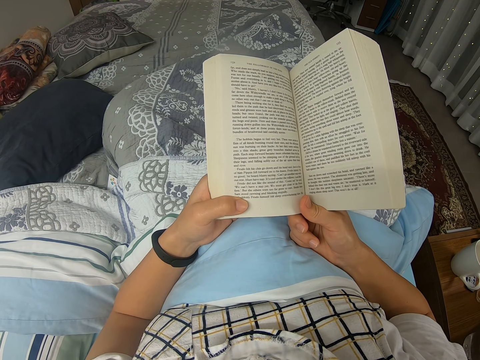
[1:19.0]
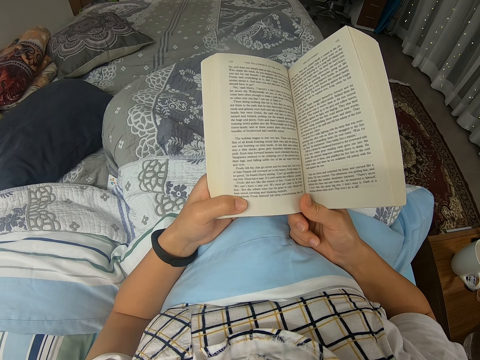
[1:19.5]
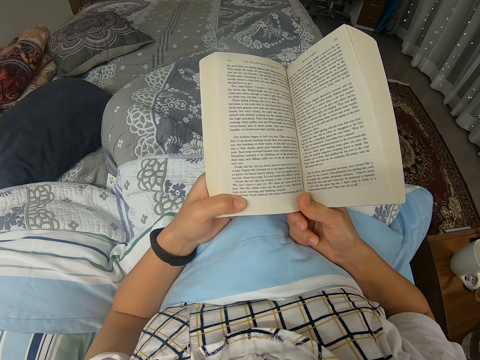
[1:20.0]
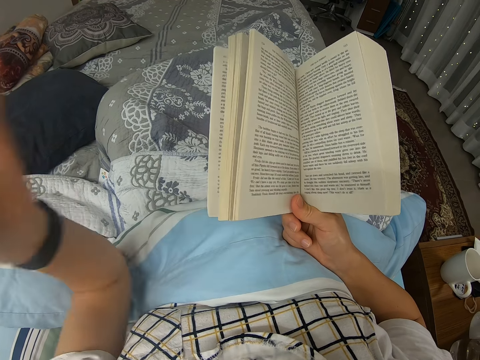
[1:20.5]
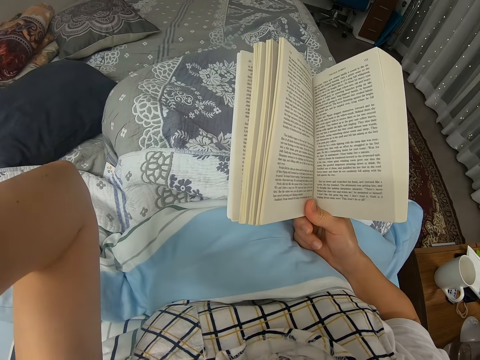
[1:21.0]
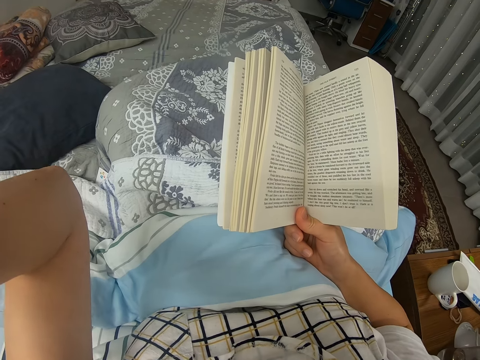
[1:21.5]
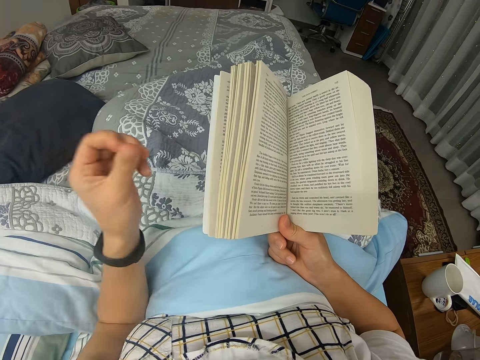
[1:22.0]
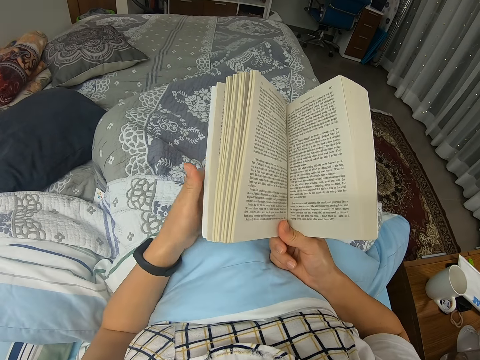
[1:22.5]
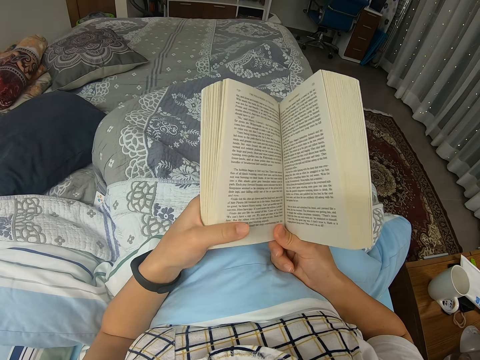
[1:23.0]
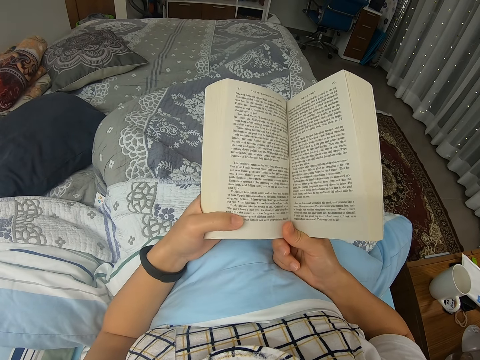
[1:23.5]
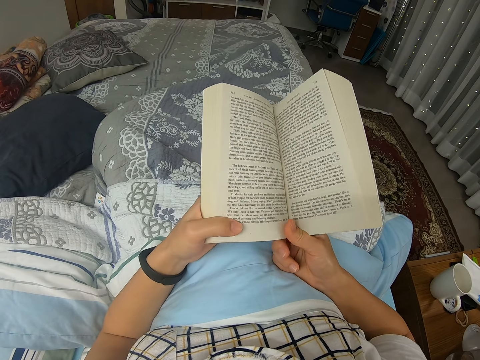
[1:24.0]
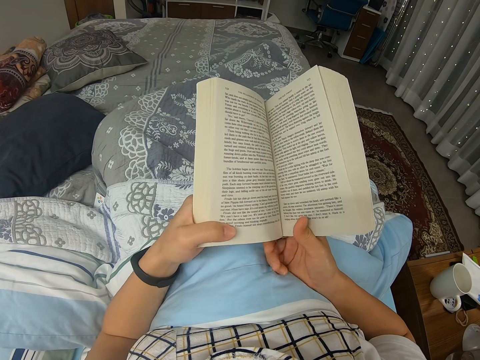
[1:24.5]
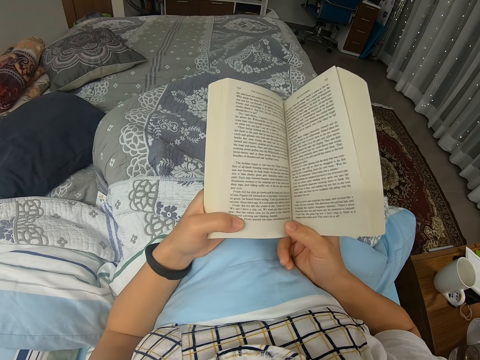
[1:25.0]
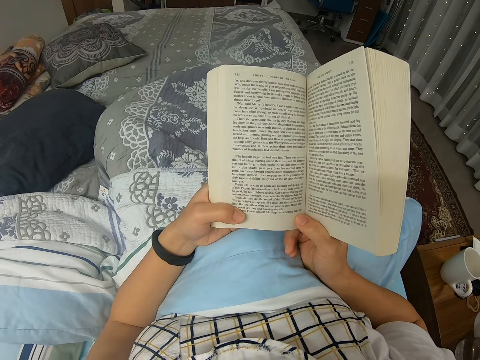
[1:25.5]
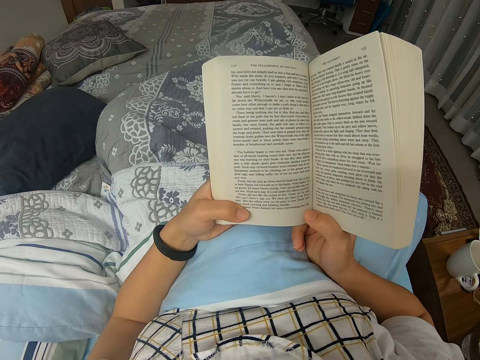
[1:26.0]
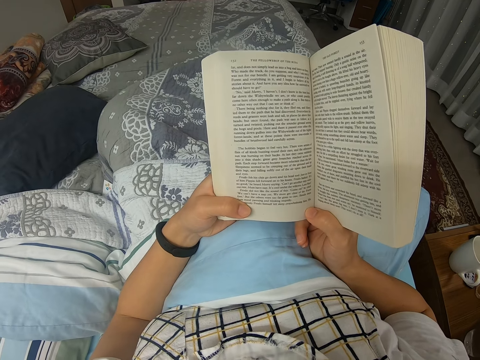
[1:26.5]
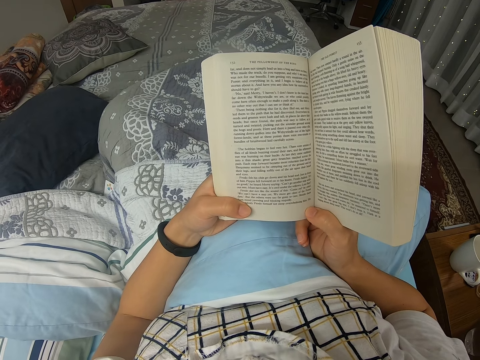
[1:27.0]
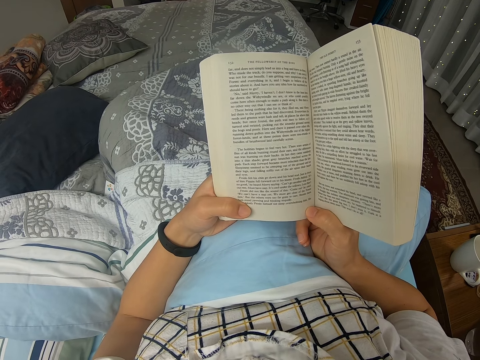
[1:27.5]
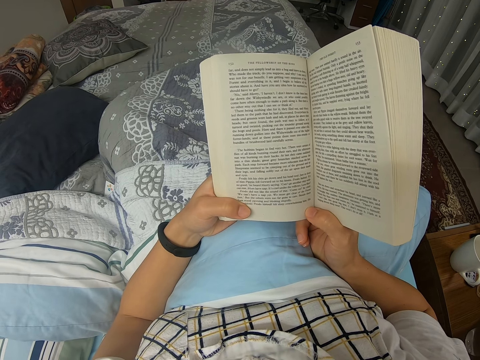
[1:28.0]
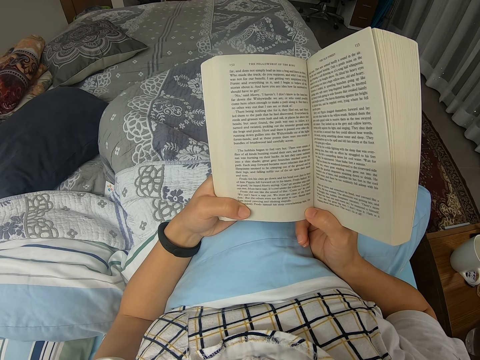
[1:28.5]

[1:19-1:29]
The camera wearer scratches his face. He lifts his hand. He reads a novel.

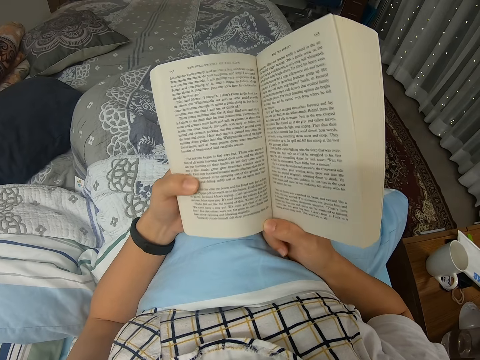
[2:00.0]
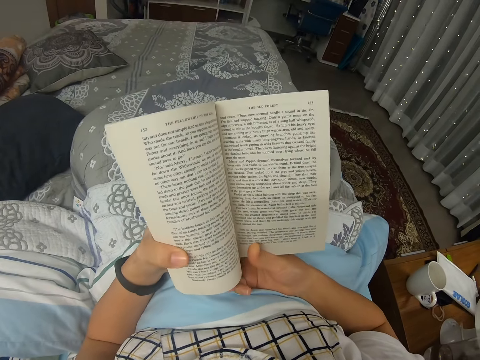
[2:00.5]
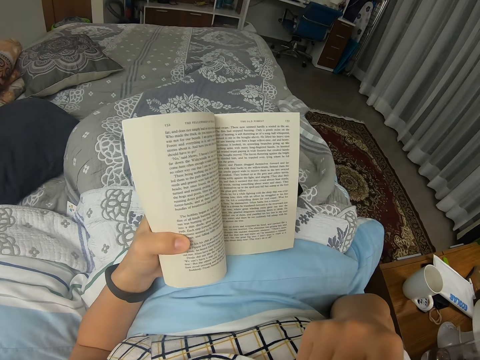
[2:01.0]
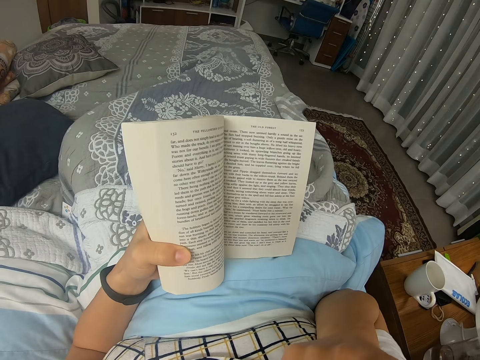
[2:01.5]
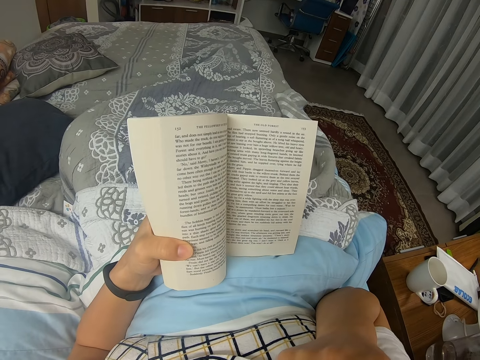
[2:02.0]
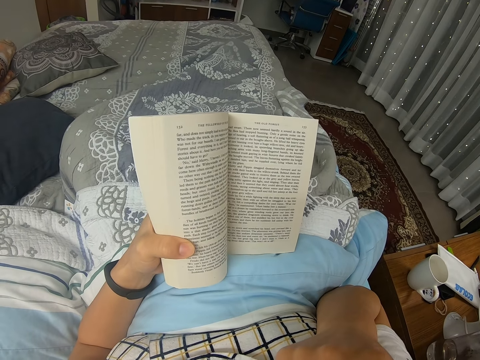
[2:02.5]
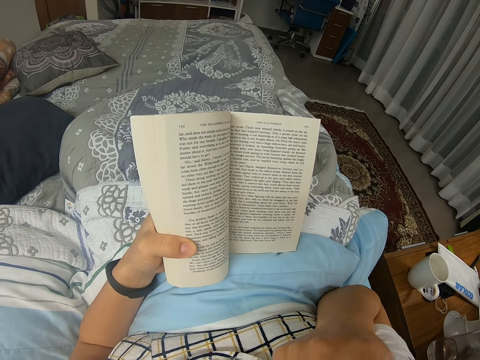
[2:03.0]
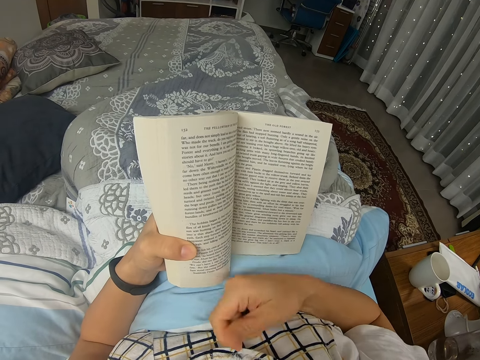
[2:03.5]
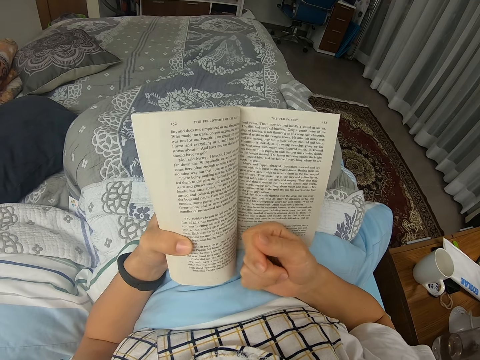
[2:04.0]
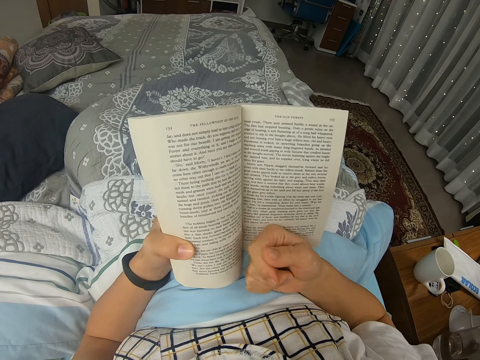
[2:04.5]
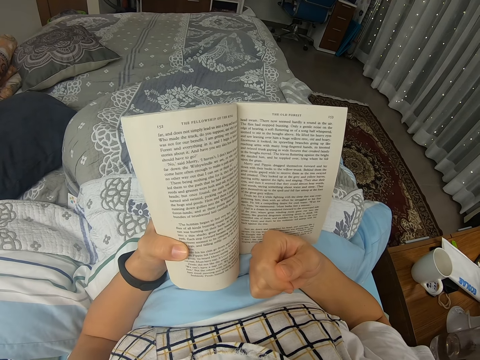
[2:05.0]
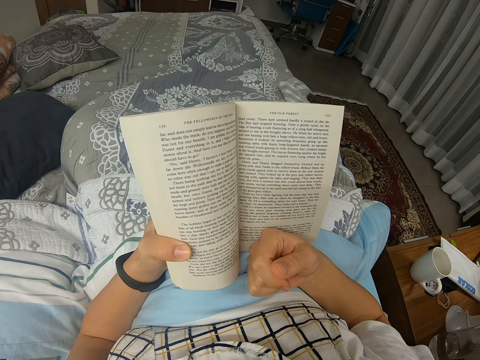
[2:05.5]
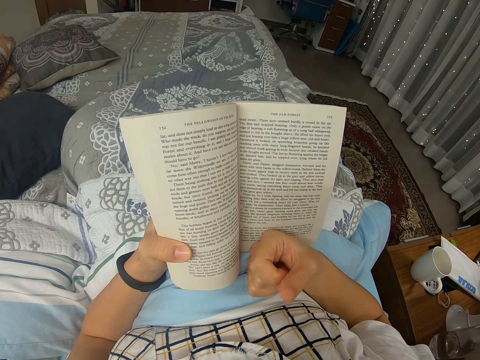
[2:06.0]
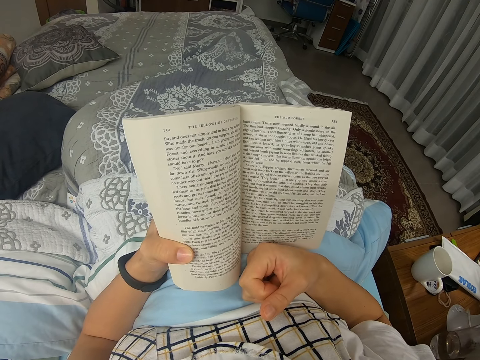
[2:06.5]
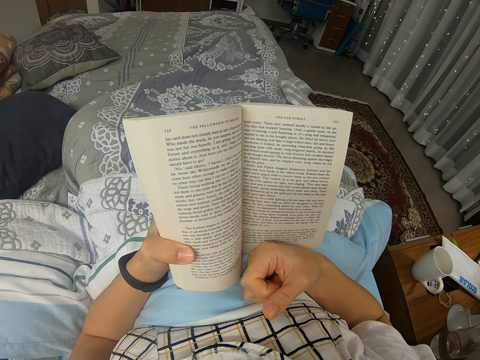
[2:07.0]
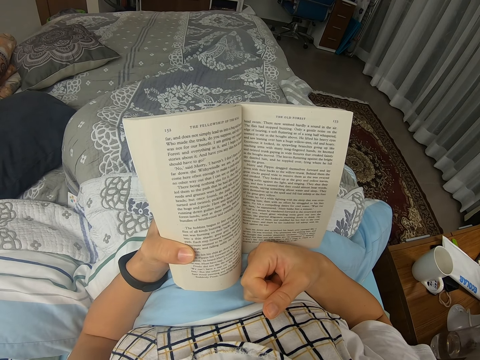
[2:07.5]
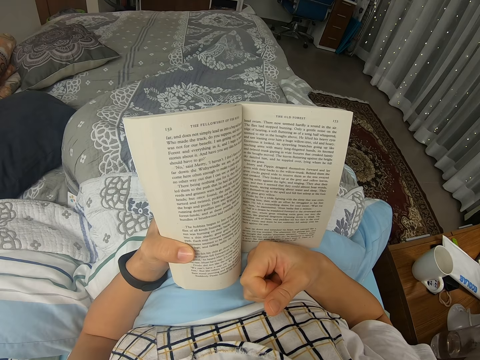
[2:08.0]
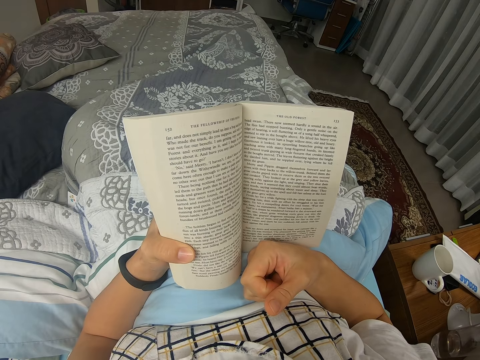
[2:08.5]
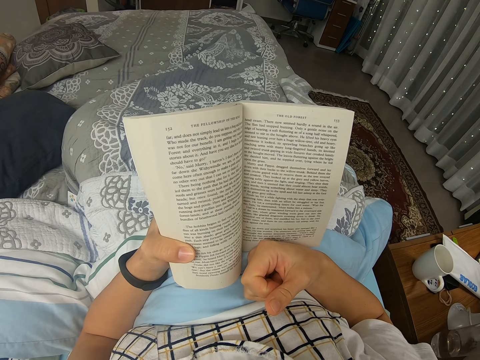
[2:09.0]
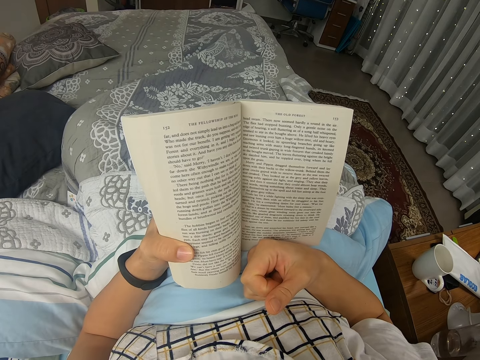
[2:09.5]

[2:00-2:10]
The camera wearer holds their face. They read a novel.

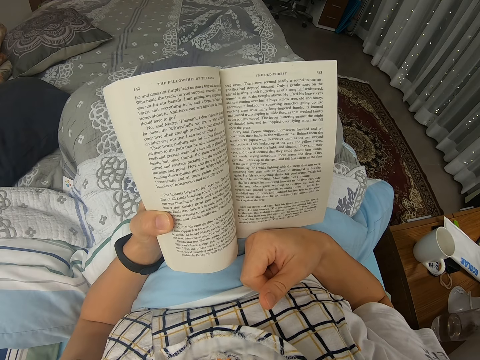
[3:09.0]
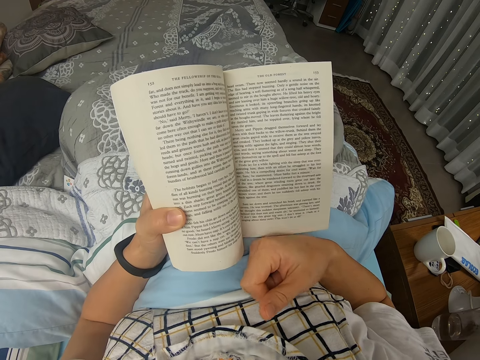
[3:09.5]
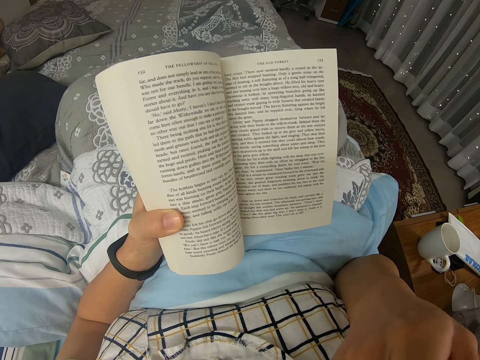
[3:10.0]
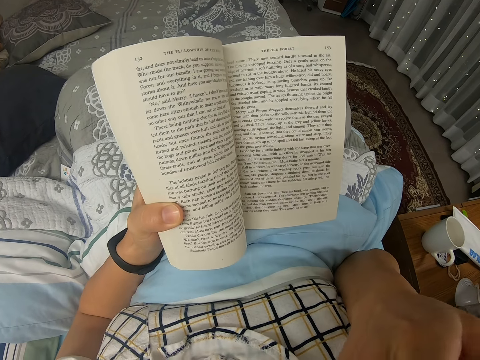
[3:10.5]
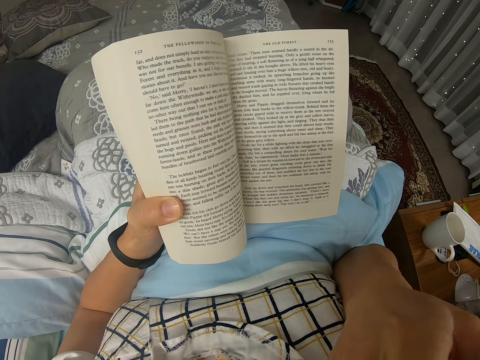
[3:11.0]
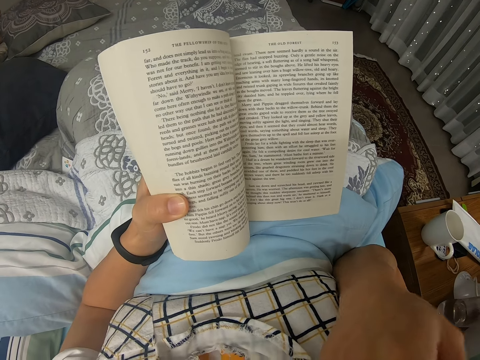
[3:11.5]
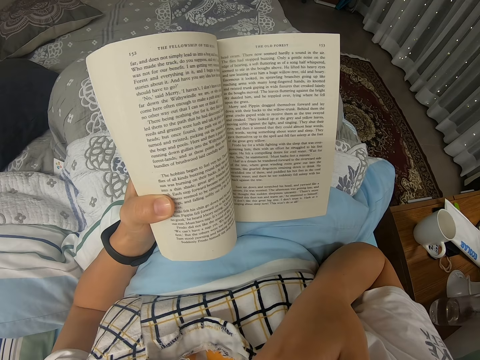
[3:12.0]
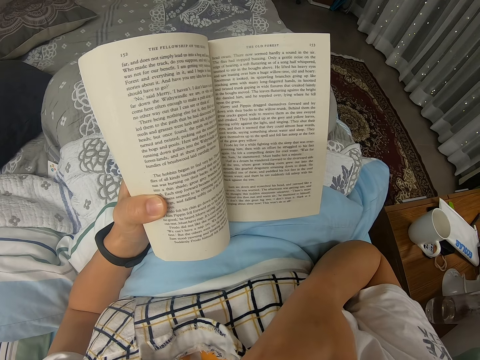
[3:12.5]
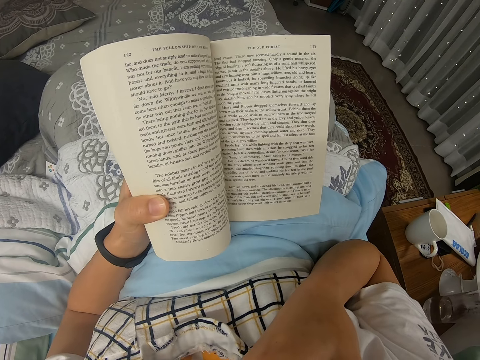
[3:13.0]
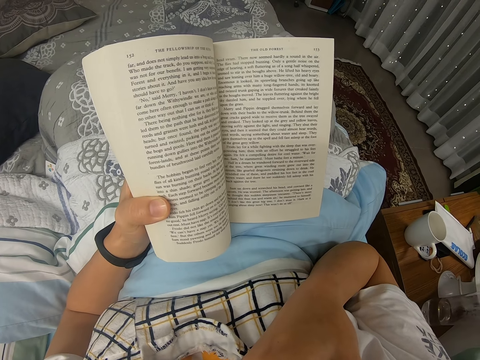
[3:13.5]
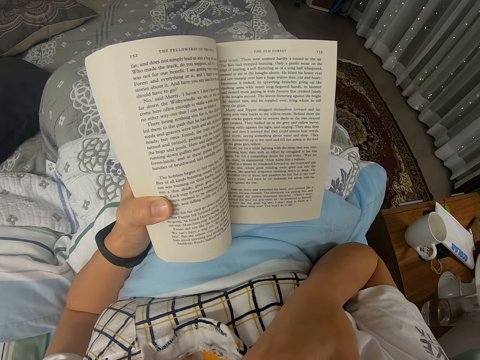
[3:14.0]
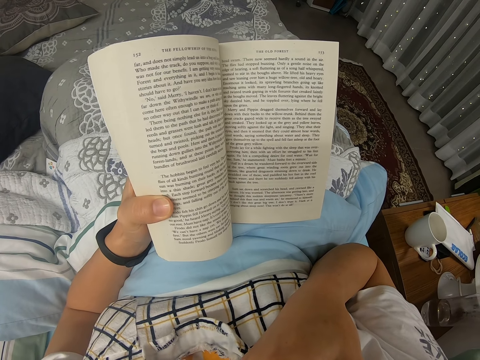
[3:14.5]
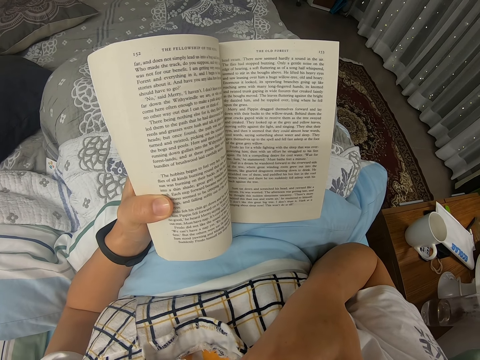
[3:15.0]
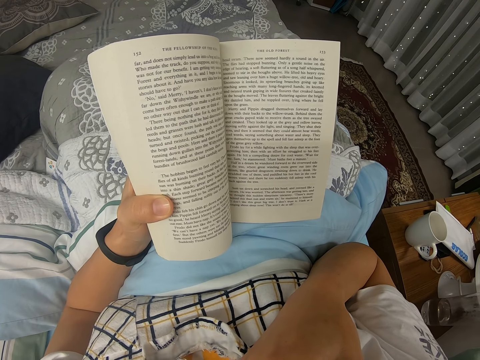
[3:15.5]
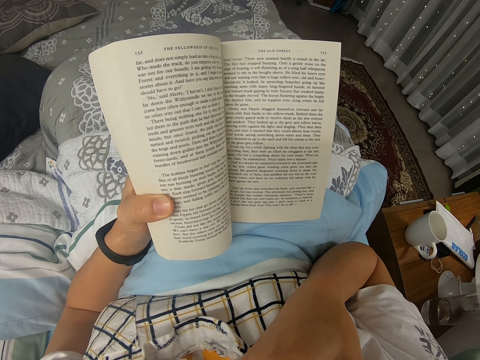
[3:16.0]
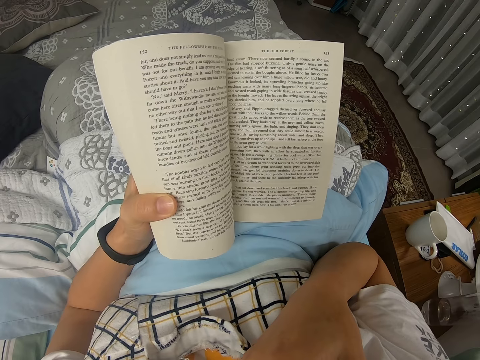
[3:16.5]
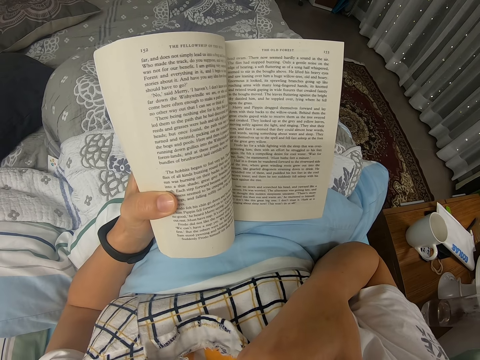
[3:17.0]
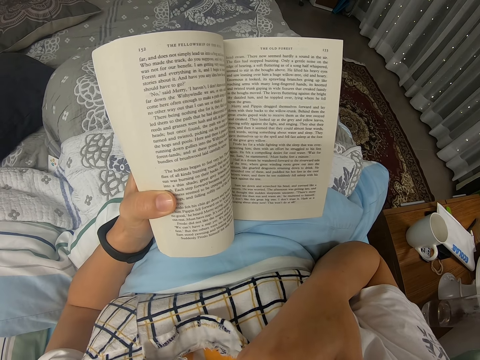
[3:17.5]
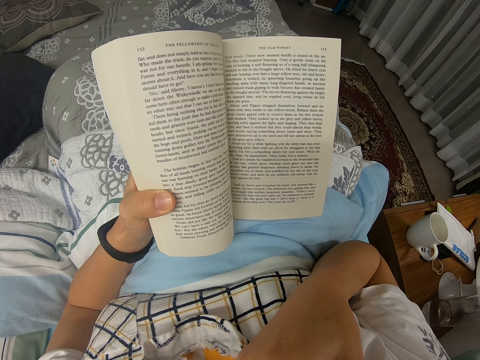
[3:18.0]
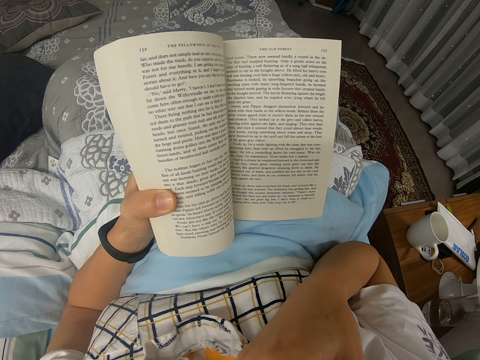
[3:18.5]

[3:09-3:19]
The camera wearer holds their face. They read a novel.
